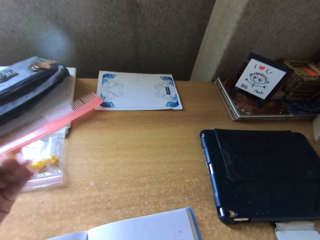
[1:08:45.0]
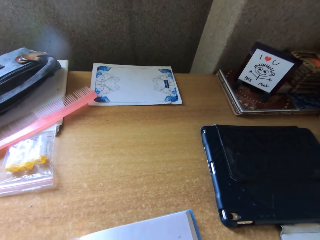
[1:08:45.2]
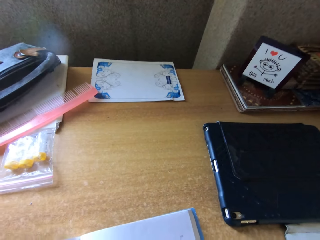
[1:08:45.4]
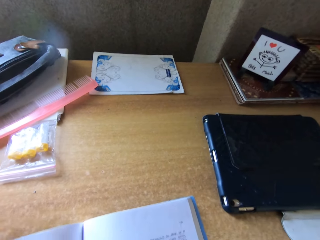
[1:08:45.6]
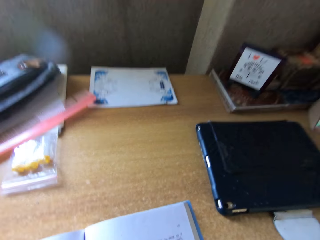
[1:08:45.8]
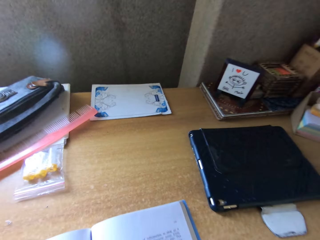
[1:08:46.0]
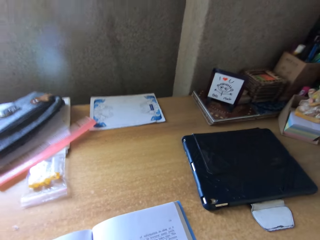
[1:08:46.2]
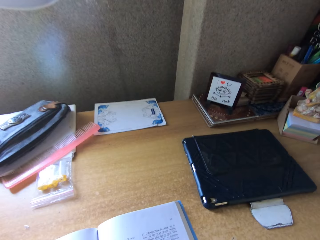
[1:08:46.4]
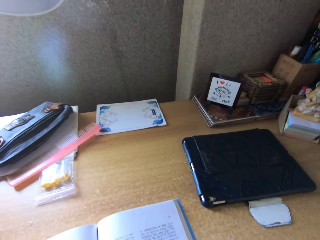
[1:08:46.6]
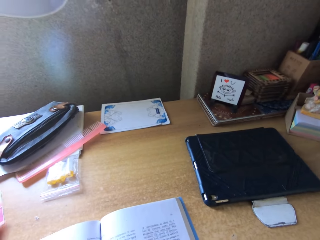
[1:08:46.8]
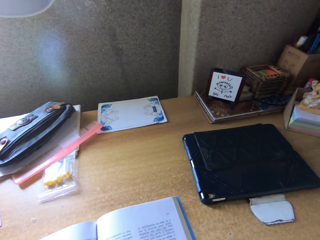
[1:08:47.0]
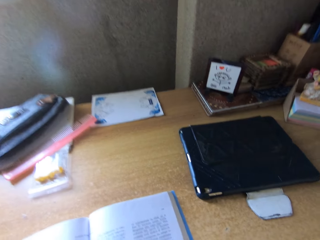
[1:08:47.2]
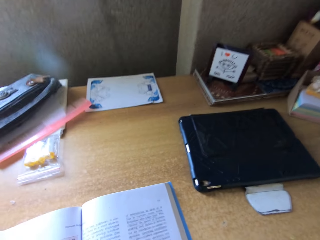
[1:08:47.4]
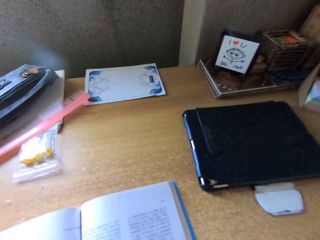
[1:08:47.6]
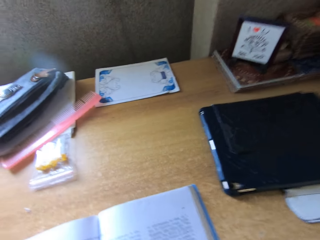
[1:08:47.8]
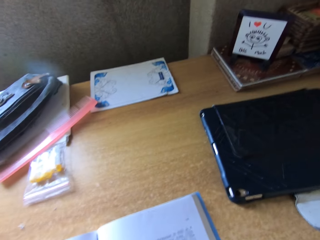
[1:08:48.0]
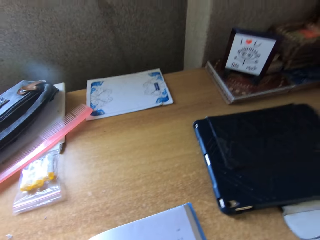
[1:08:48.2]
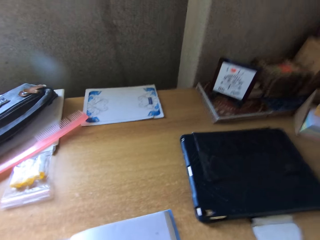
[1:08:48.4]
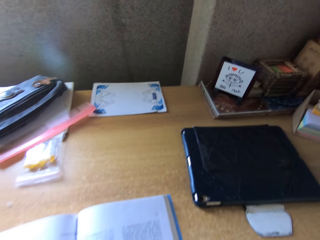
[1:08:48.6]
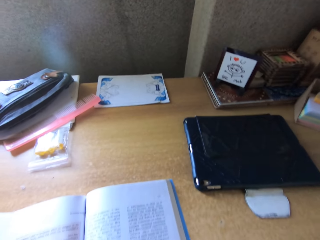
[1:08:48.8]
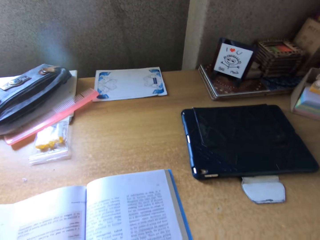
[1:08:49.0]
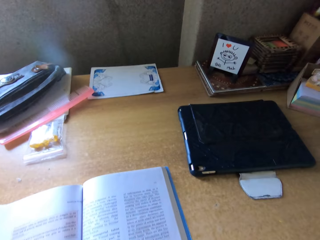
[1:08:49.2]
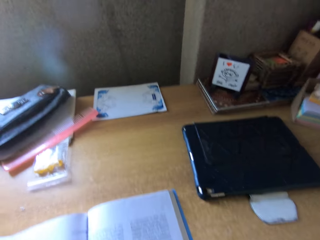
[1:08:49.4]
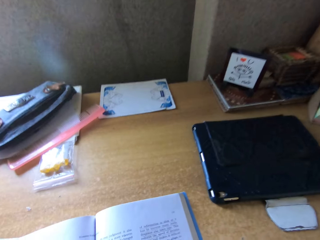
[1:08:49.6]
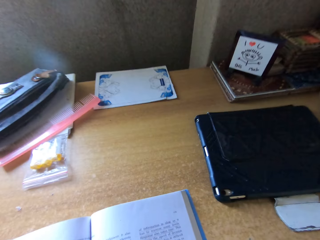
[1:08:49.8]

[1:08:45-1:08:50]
The camera wearer reads the textbook.

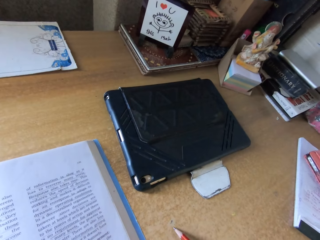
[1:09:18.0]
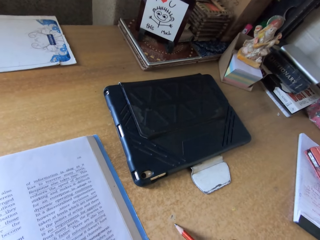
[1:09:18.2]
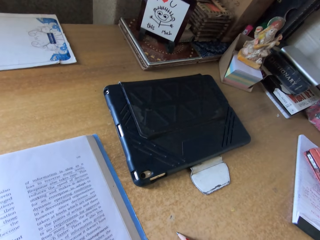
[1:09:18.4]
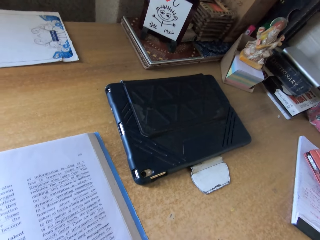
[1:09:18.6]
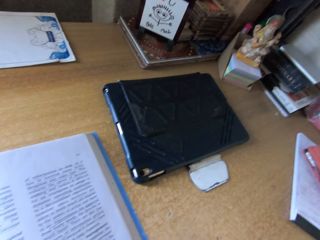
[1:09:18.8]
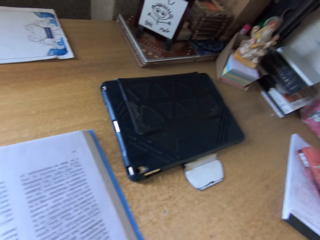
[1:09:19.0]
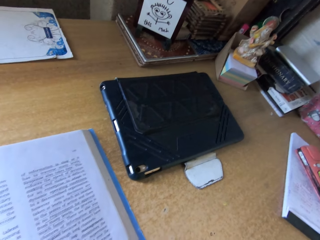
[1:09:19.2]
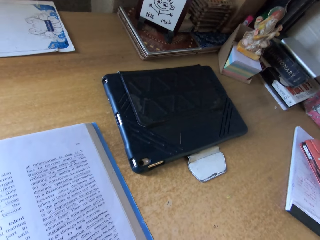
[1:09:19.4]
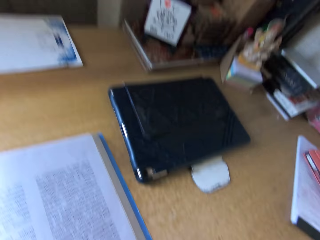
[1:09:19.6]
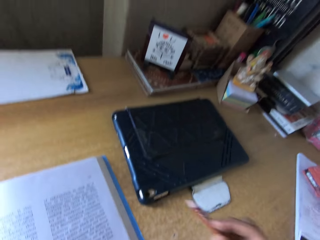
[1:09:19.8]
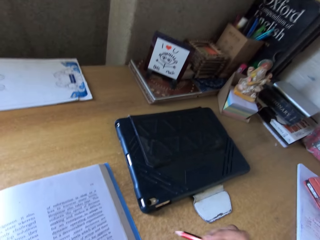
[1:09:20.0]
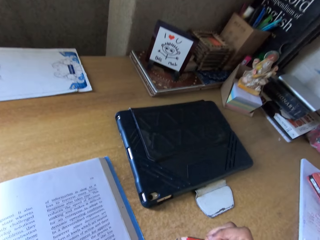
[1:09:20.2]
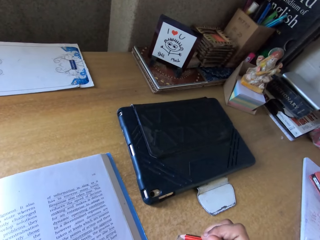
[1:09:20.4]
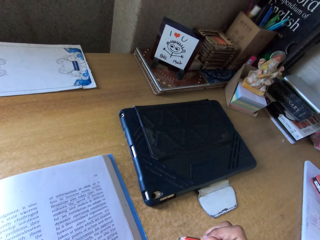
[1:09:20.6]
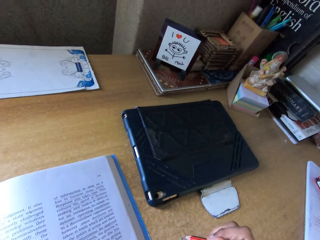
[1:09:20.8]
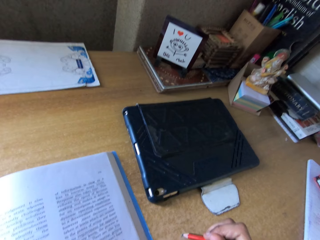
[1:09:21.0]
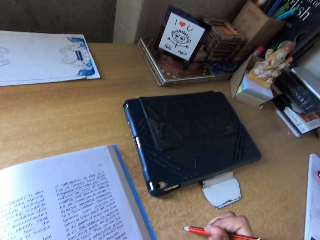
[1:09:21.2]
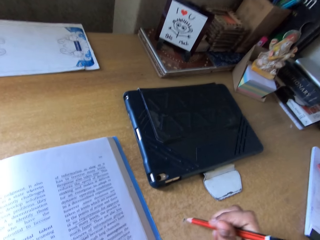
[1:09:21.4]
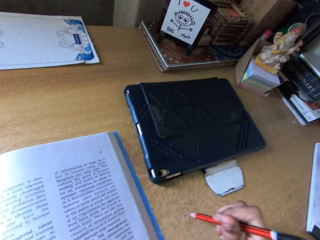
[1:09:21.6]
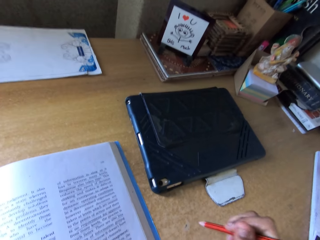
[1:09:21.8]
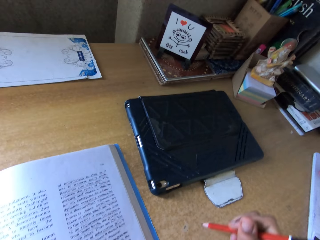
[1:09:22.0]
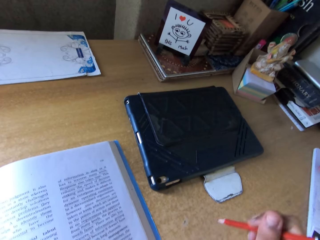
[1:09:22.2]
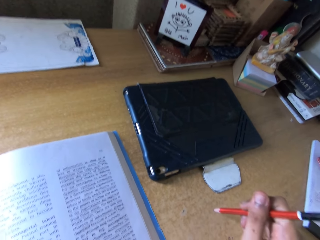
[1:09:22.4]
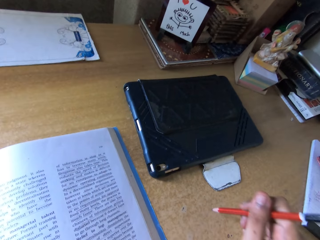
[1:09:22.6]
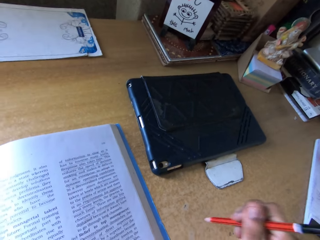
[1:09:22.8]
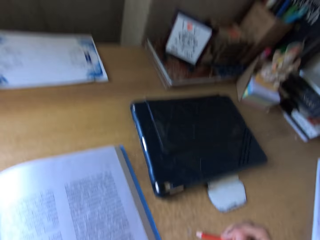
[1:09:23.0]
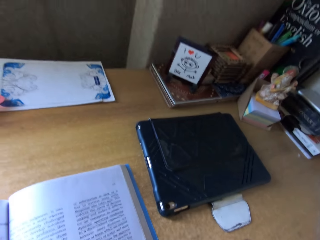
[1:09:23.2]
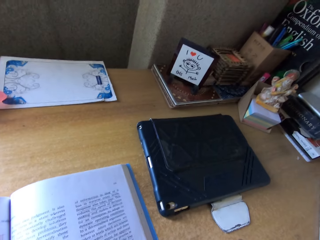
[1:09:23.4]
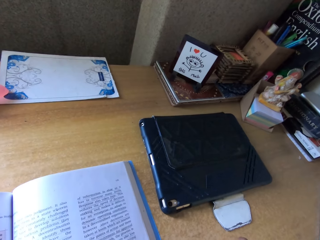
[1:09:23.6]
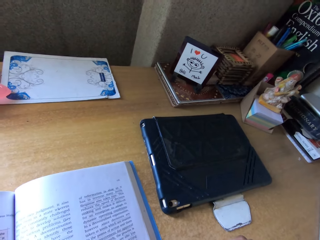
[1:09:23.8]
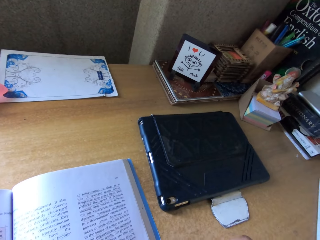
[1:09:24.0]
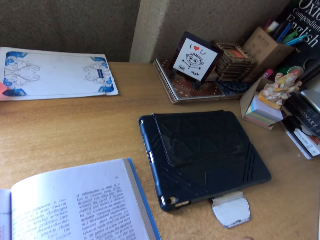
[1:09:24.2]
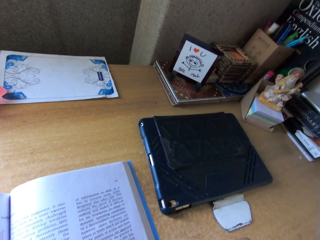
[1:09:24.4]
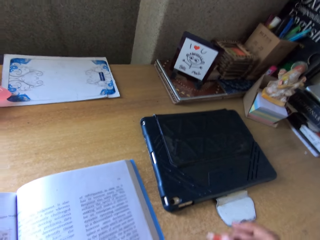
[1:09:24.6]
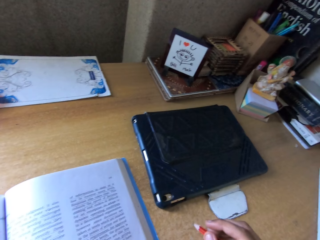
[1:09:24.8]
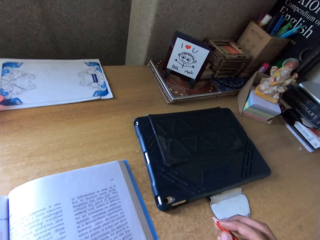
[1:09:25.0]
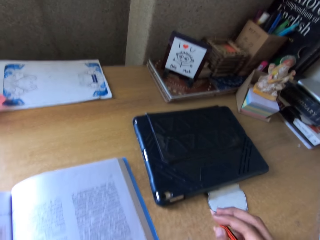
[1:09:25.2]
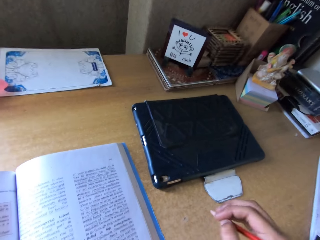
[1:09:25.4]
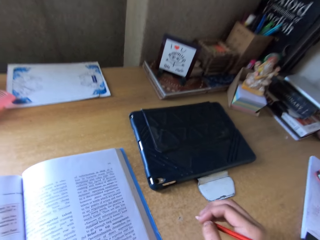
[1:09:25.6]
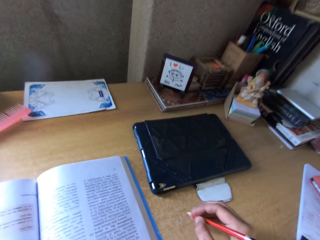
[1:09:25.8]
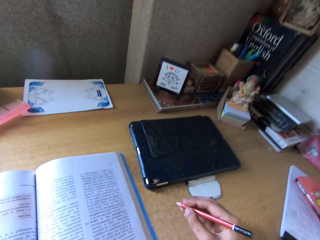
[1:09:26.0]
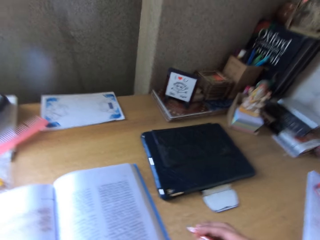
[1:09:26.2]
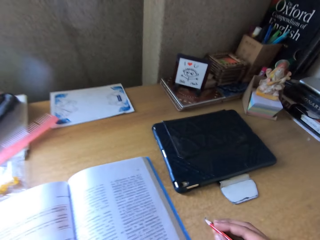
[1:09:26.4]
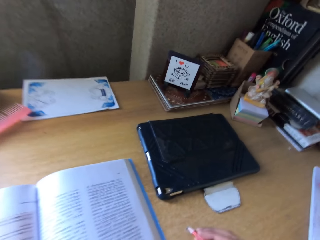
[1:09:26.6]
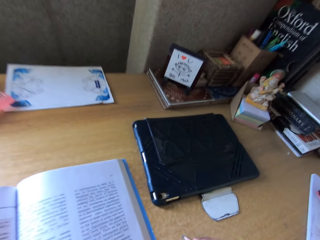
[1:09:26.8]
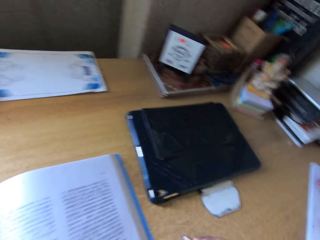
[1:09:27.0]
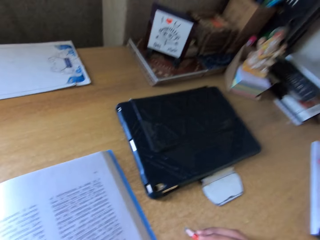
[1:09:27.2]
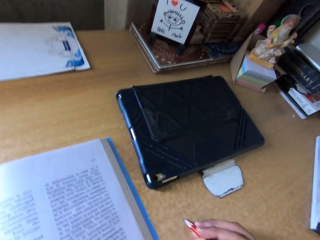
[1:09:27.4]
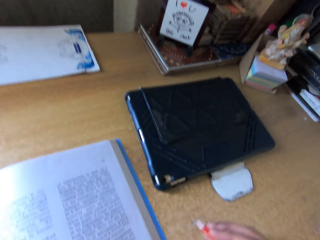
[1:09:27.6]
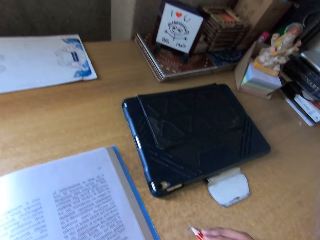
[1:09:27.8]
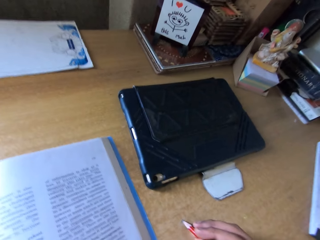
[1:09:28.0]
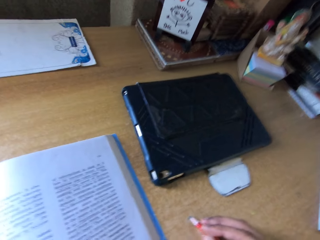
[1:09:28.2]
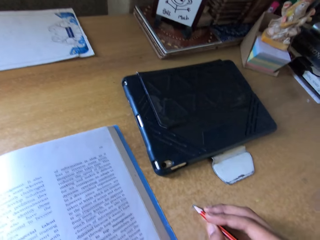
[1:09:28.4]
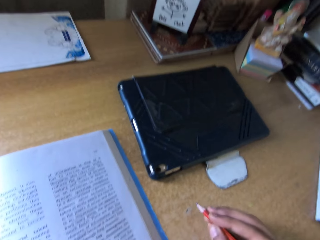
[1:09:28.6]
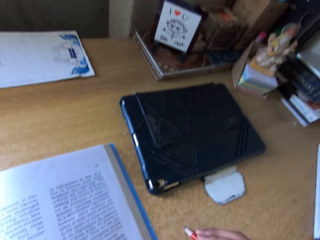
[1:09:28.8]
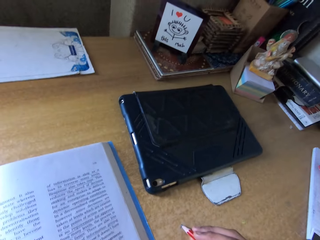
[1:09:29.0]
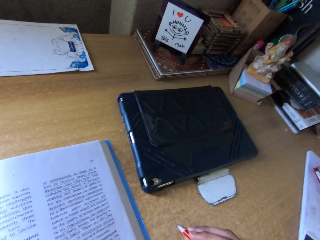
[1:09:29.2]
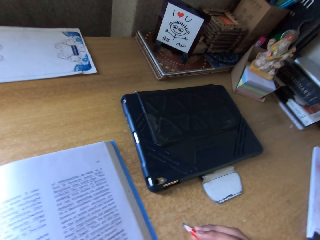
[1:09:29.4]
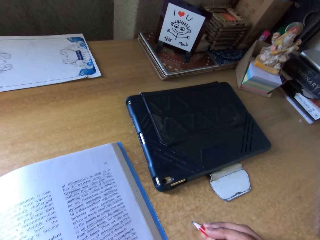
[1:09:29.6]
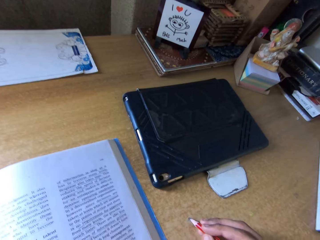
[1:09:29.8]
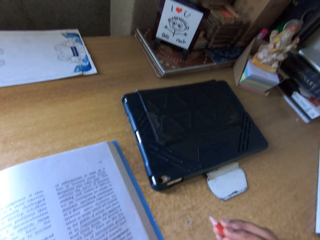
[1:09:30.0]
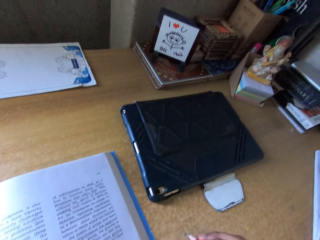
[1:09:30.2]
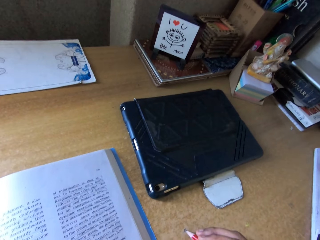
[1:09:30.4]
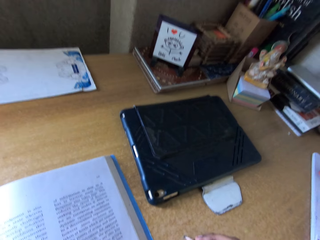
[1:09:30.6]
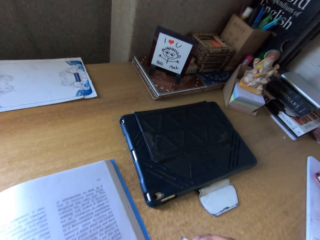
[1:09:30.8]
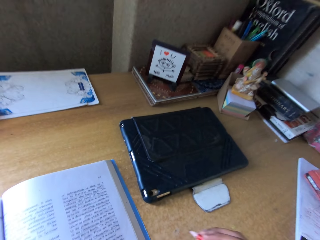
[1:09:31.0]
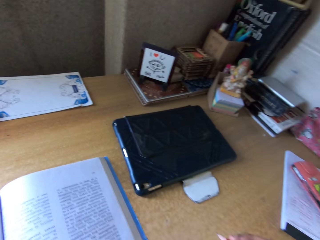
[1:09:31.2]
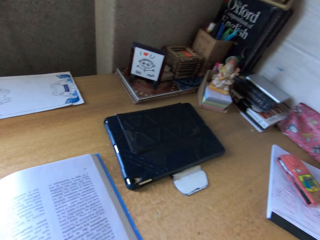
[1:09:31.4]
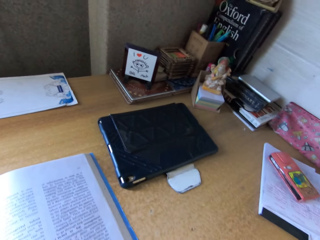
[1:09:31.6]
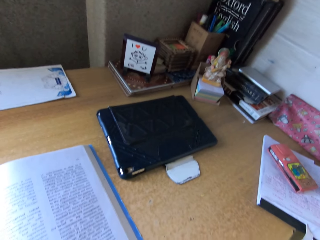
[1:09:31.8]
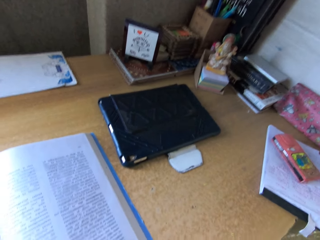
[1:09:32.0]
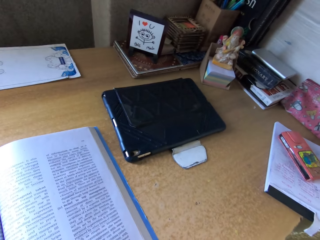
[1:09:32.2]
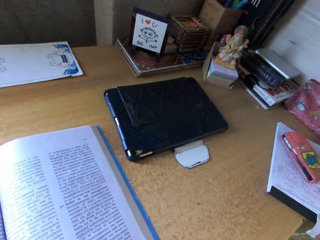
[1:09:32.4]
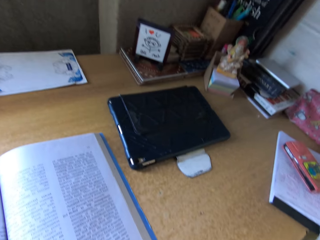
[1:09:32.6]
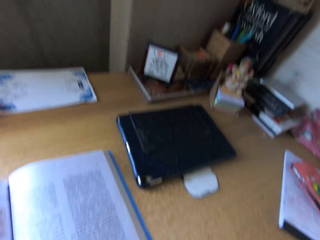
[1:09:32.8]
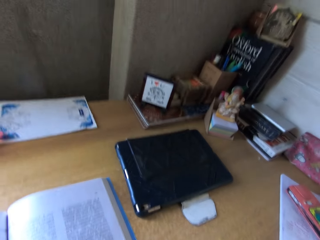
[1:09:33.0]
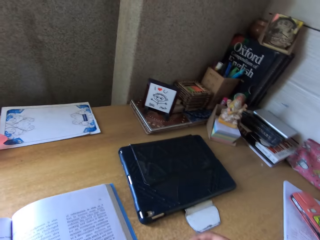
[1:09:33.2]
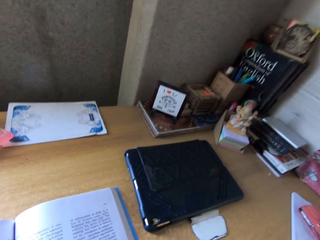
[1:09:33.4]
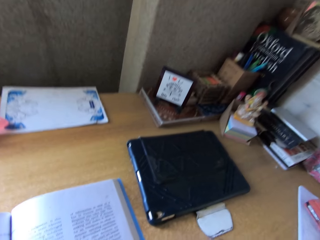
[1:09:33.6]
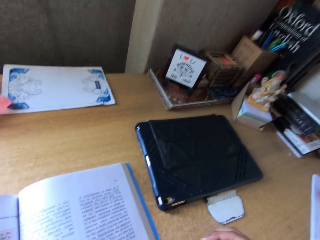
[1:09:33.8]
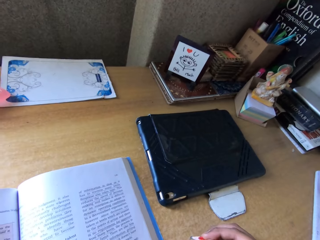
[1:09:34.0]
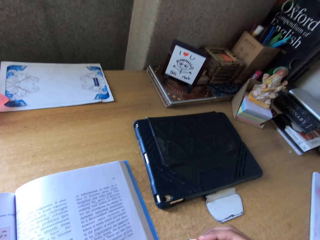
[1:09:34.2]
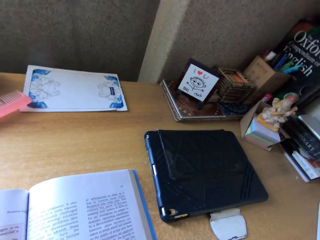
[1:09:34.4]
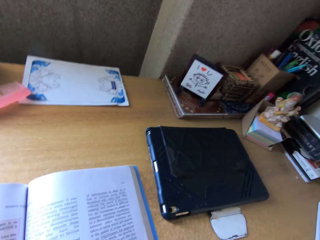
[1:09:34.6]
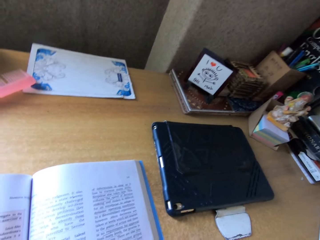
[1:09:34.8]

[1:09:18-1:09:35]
The camera wearer holds a pencil. They read the textbook. They knock the table with the pencil. They read the book on the table. They read the textbook again.
